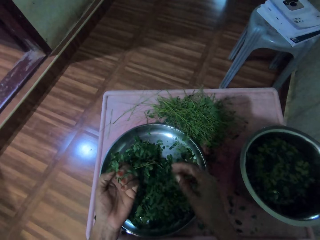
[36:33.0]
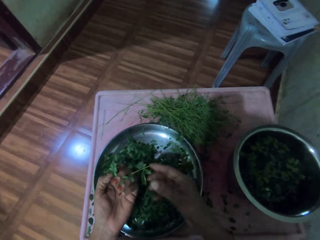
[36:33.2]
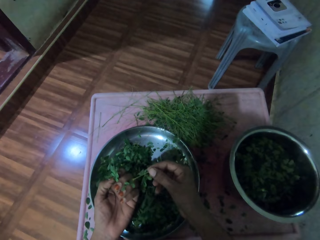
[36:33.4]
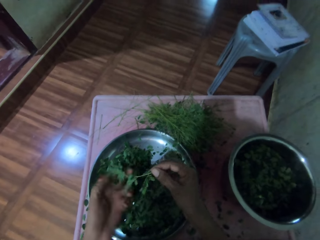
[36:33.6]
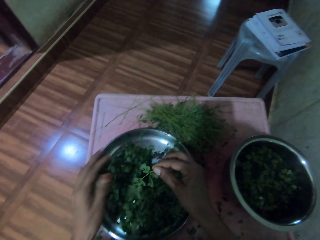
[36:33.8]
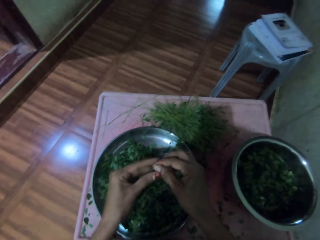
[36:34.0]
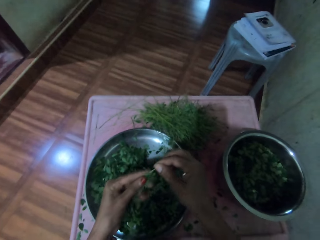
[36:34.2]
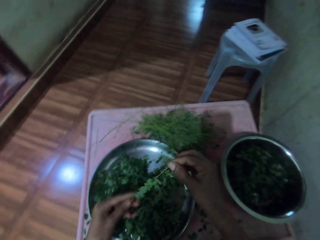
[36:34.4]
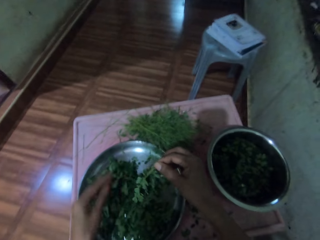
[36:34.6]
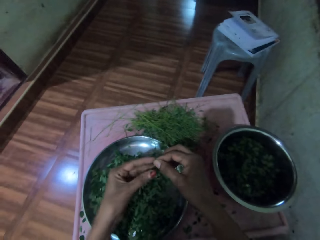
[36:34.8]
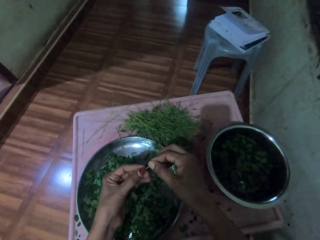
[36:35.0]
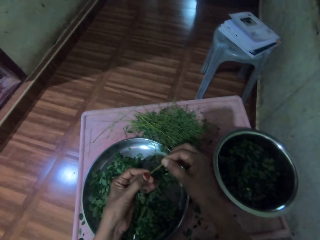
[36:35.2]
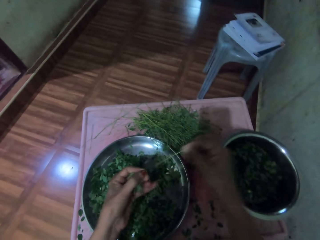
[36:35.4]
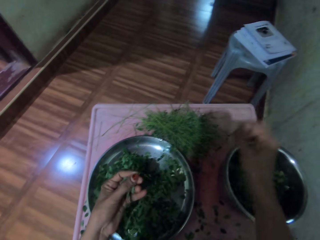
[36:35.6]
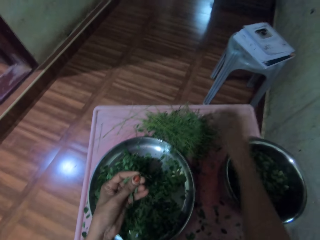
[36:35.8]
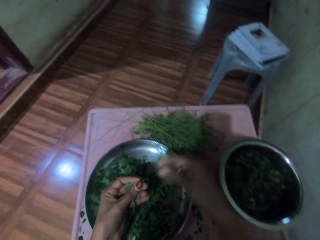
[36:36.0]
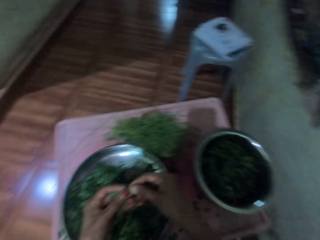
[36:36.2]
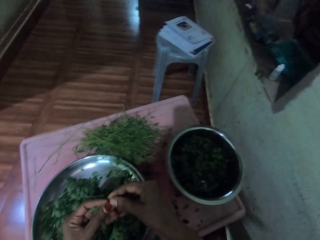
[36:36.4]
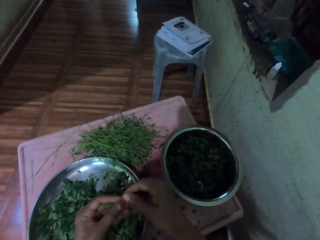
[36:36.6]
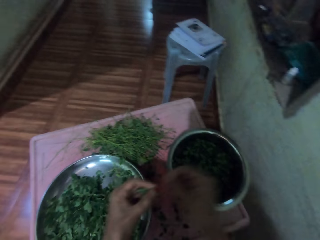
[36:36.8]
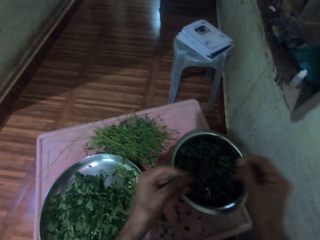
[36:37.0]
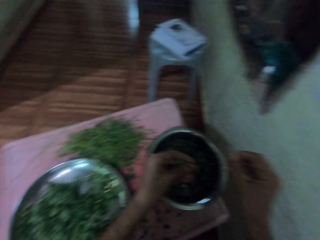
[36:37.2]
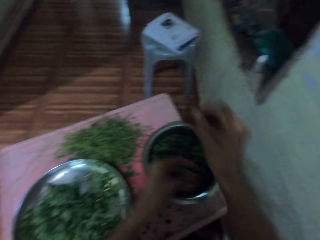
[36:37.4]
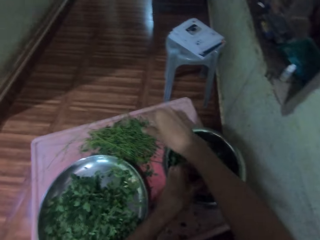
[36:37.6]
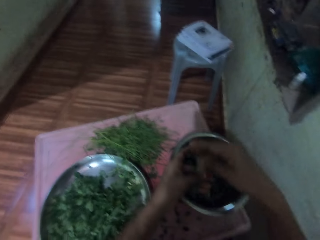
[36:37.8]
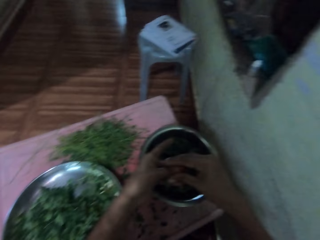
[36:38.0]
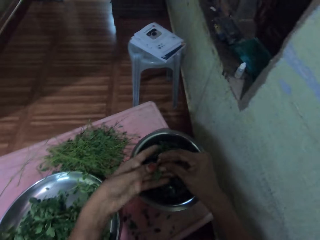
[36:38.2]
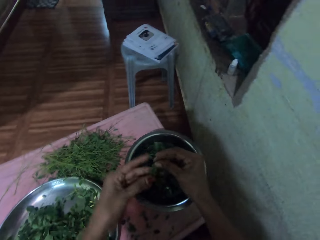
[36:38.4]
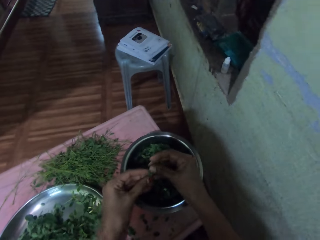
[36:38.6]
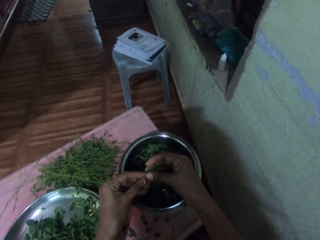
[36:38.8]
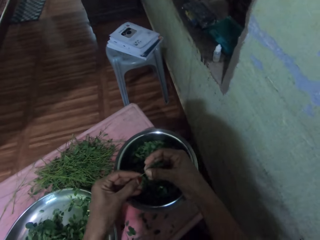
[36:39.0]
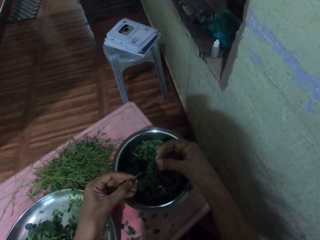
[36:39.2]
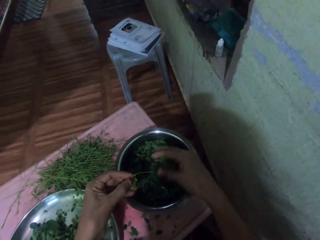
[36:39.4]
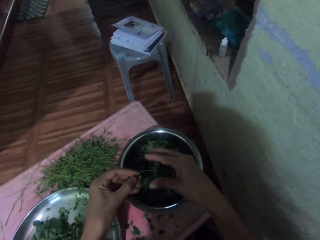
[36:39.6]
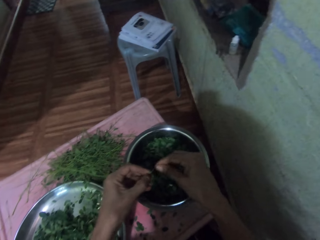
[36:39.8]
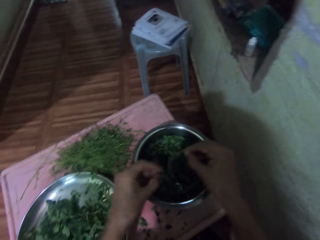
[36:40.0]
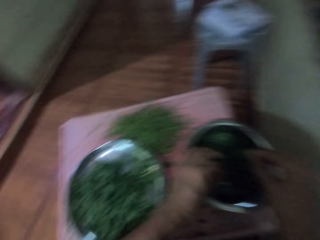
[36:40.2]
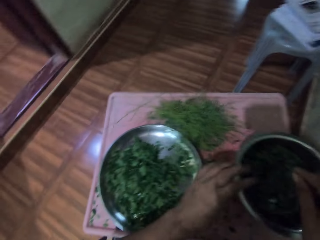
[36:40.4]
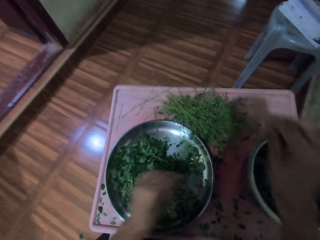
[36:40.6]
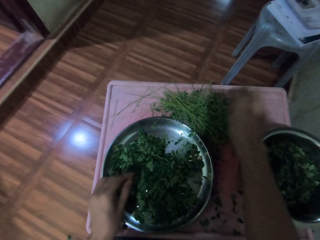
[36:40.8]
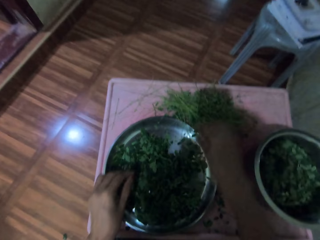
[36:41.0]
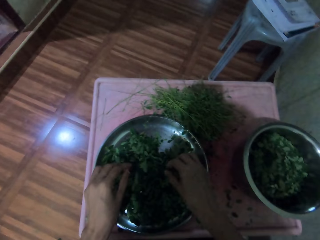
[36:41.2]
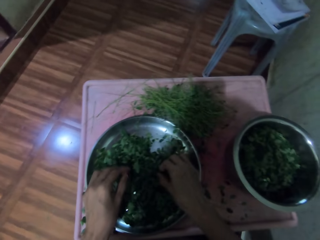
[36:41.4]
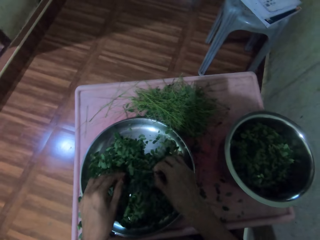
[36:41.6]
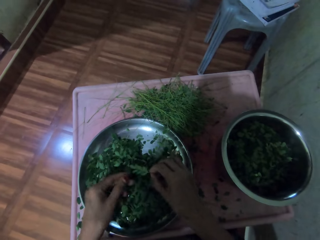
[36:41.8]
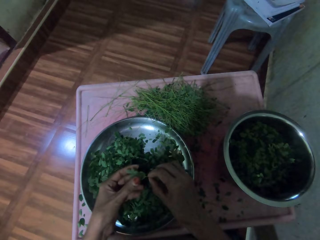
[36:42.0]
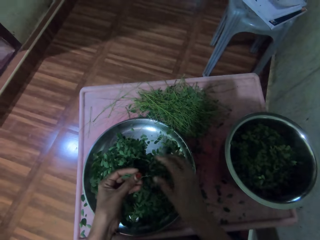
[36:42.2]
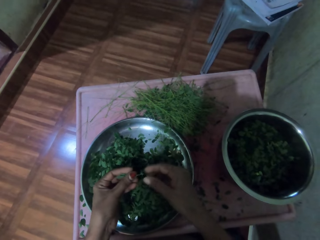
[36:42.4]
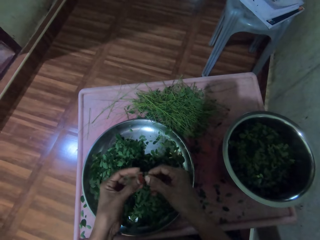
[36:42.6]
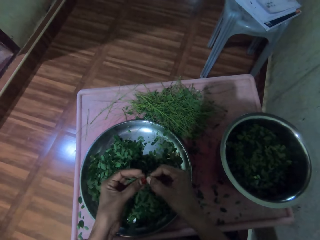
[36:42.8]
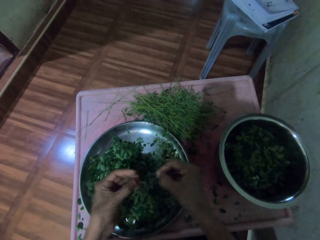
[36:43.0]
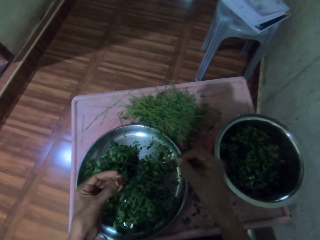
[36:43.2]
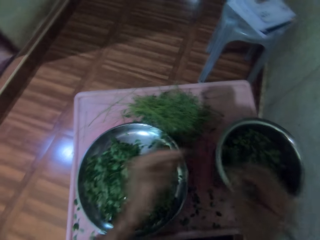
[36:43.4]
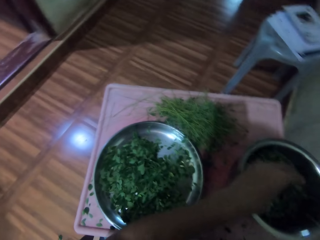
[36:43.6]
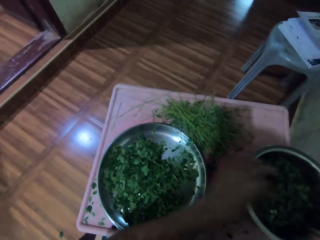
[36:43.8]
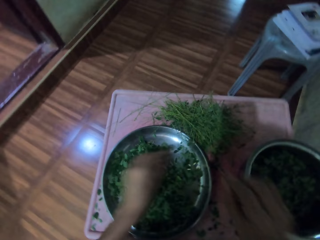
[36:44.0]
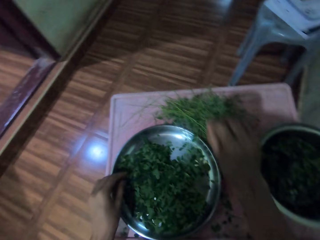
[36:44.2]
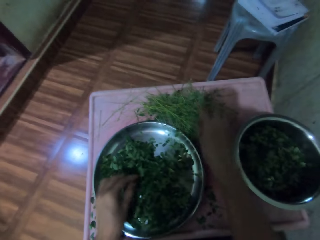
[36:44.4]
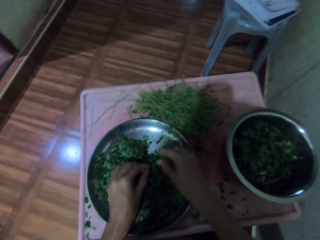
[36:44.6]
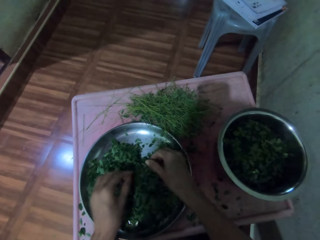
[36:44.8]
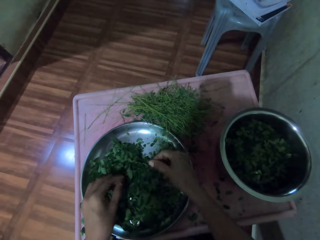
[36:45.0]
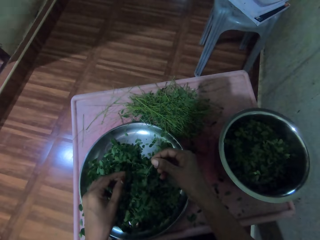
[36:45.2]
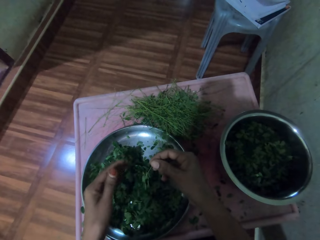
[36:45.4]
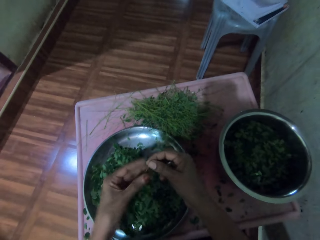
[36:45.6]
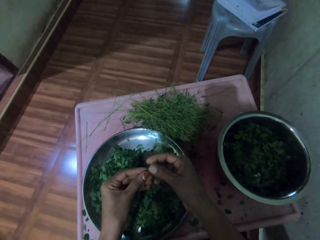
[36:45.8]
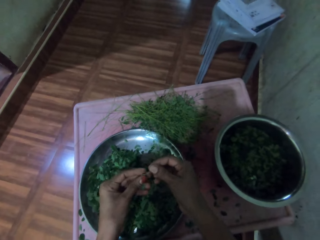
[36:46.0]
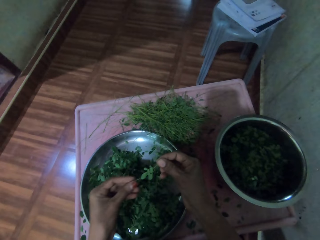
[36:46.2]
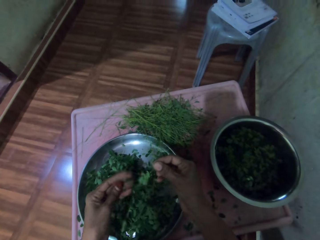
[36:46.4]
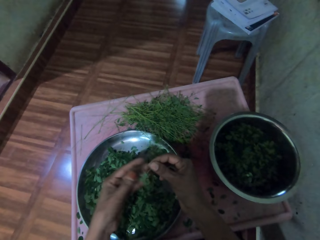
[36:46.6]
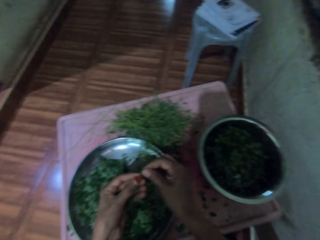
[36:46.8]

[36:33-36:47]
The camera wearer shreds the small leaves with her left hand. She throws the leaf stalk on the table. She puts the leaves on the aluminum bowl. She throws the leaf stalk on the table. She picks a leaf on the aluminum plate. She shreds the small leaves with her left hand. She puts the leaves on the aluminum bowl. She picks a leaf on the aluminum plate.

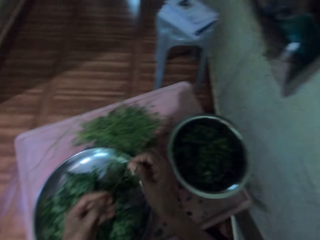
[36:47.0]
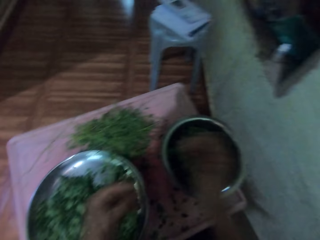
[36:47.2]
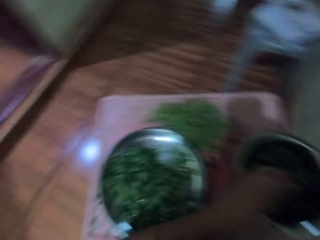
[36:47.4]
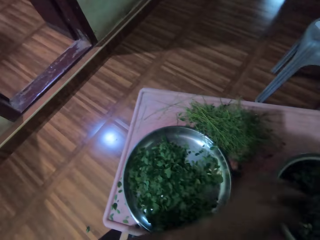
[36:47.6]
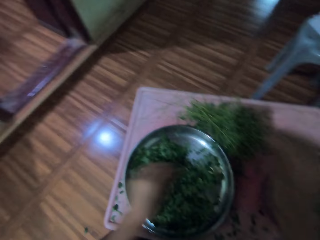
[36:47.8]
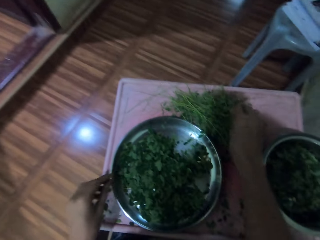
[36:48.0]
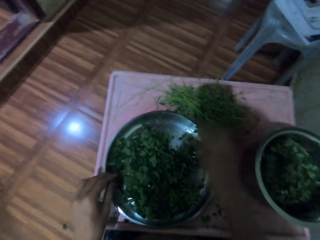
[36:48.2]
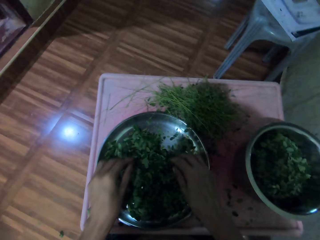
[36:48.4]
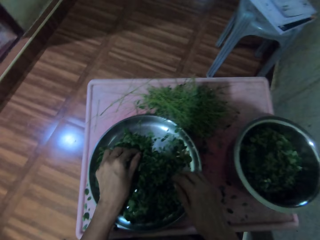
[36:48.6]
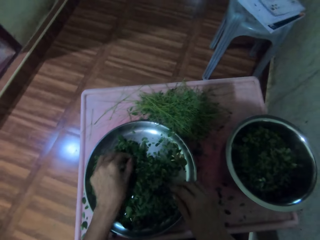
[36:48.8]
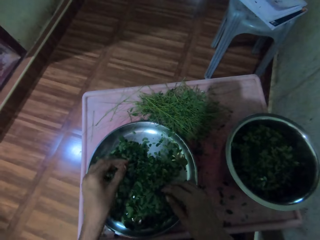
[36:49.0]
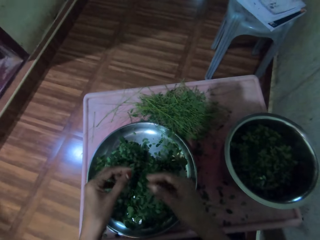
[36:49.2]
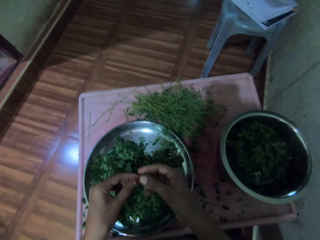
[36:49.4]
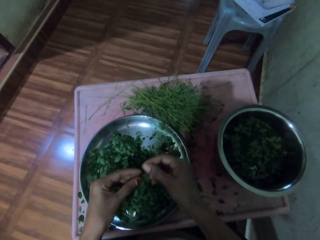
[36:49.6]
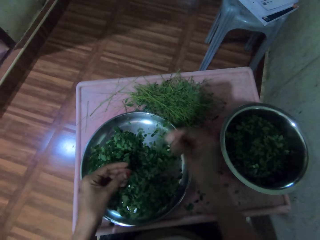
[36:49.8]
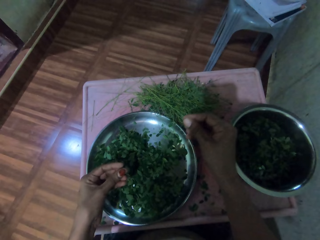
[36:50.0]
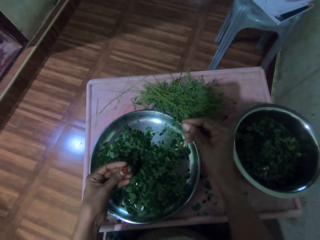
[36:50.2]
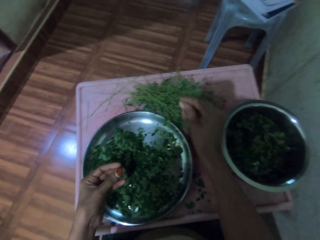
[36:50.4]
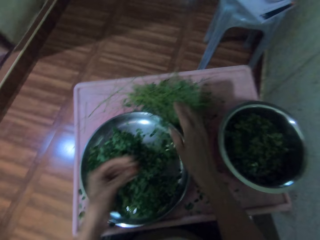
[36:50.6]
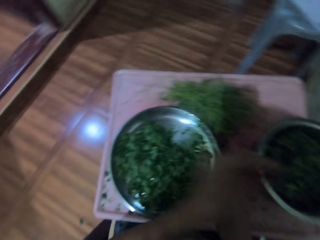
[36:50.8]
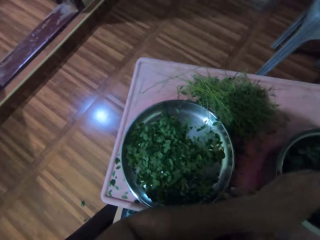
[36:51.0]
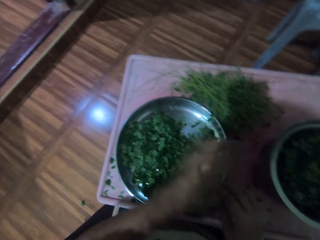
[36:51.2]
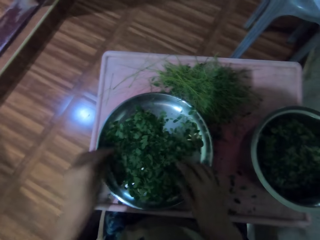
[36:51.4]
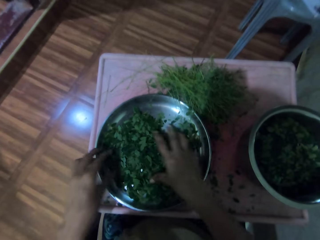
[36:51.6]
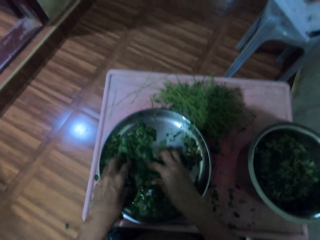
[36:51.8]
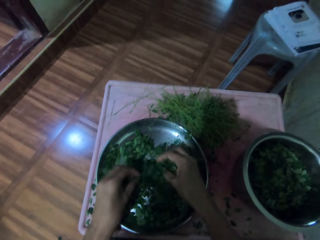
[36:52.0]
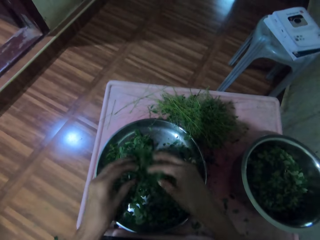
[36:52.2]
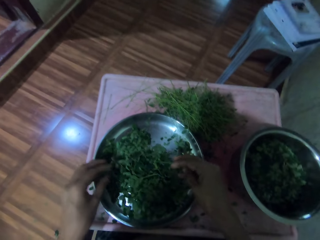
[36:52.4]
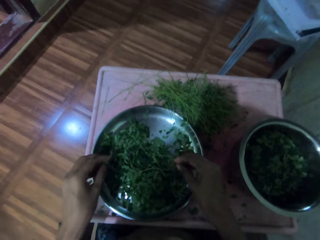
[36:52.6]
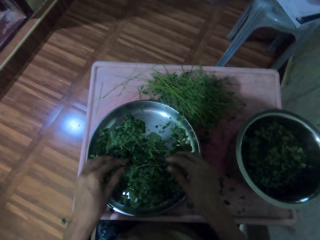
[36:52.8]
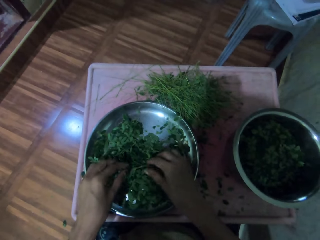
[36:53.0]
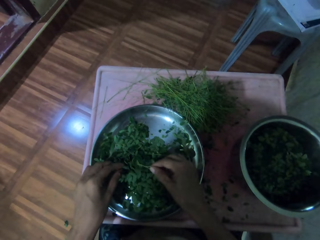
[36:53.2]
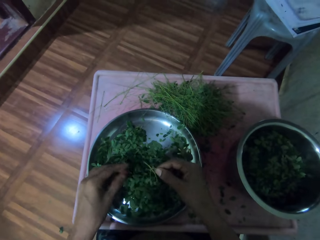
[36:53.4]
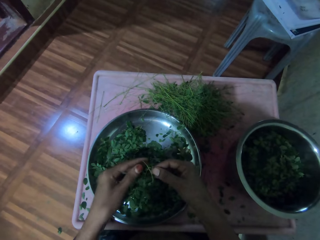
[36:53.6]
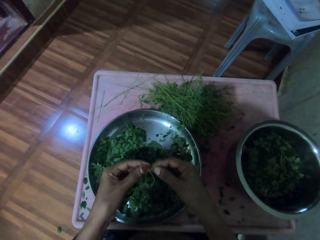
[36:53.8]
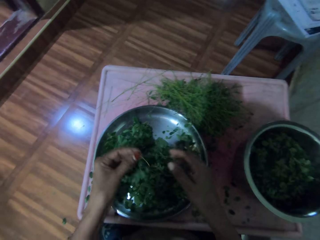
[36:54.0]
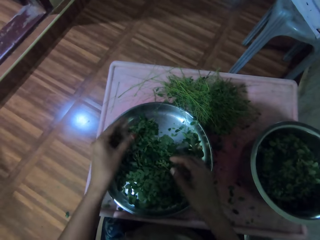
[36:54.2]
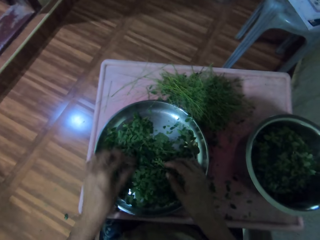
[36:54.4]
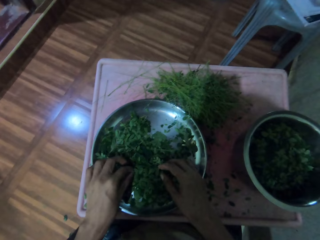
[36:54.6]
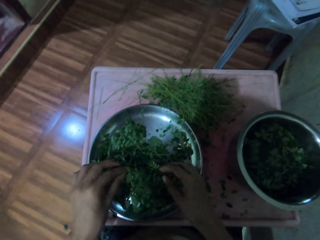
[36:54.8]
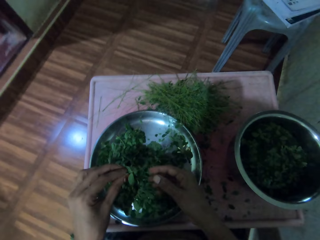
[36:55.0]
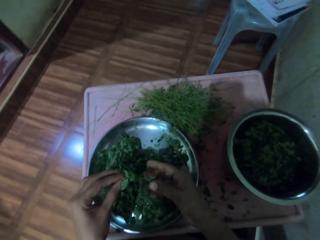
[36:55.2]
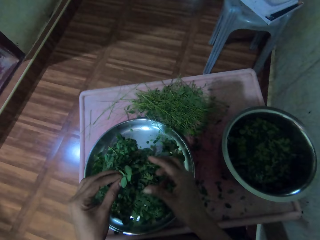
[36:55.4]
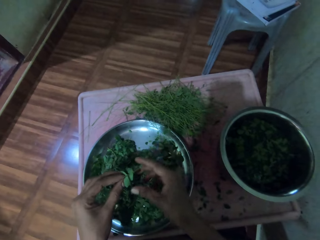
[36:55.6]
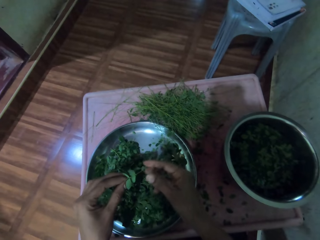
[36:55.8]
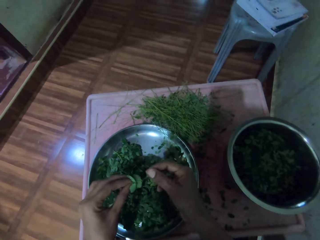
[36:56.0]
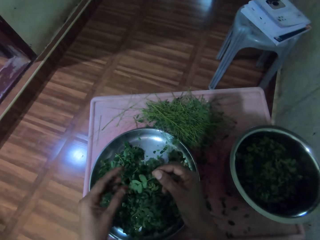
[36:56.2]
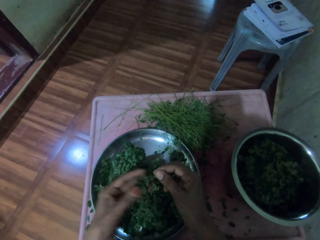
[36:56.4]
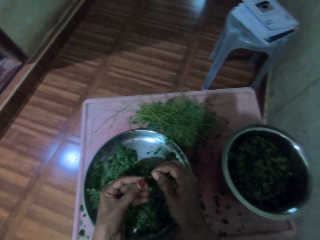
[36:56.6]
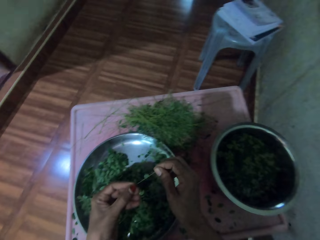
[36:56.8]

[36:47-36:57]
The camera wearer shreds the small leaves with her left hand. She lifts up the leaves on the aluminum plate with both hands. She lifts up a leaf on the aluminum plate.
